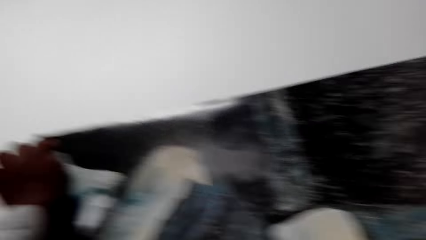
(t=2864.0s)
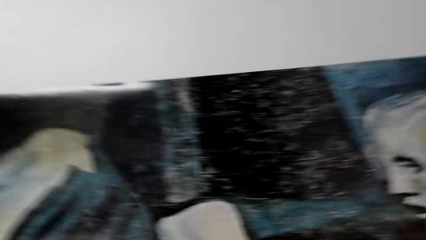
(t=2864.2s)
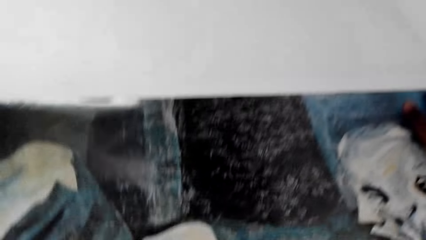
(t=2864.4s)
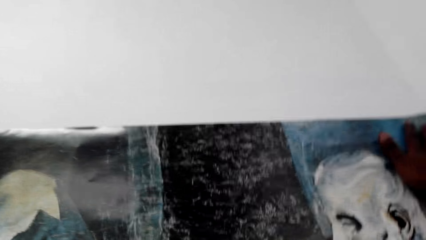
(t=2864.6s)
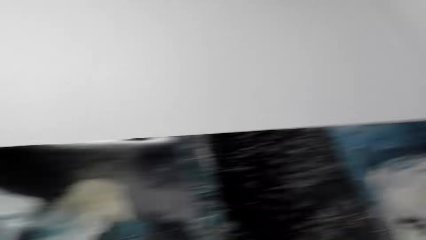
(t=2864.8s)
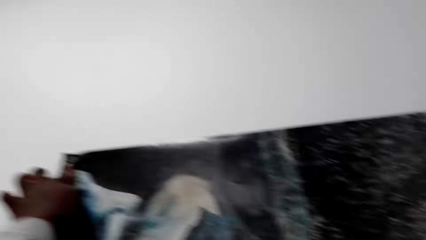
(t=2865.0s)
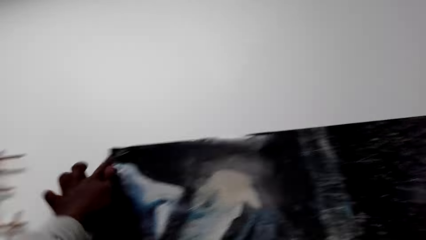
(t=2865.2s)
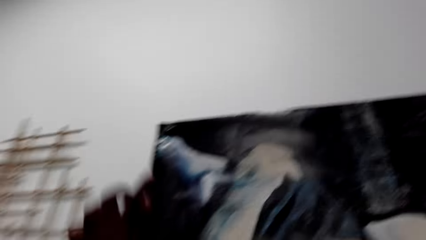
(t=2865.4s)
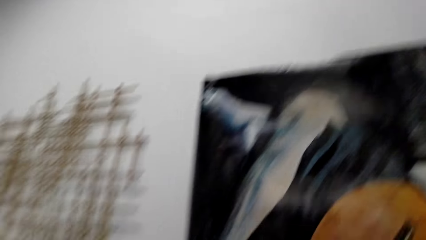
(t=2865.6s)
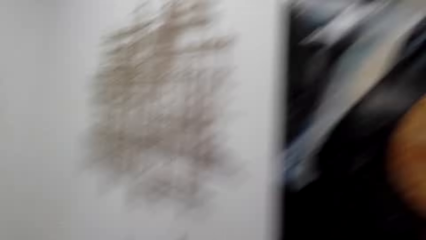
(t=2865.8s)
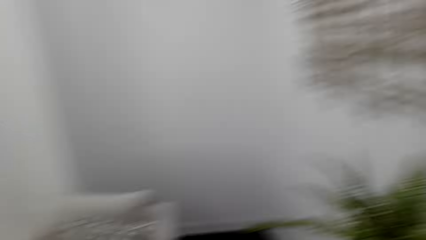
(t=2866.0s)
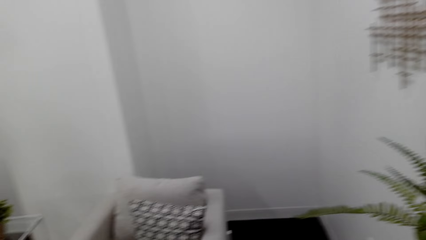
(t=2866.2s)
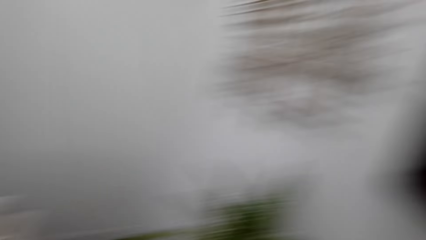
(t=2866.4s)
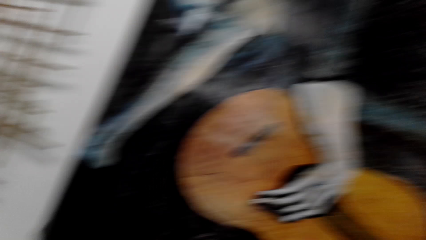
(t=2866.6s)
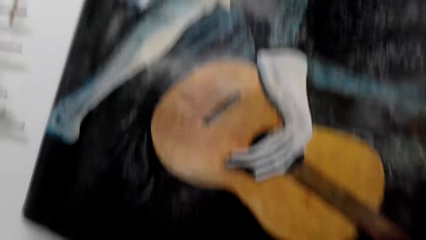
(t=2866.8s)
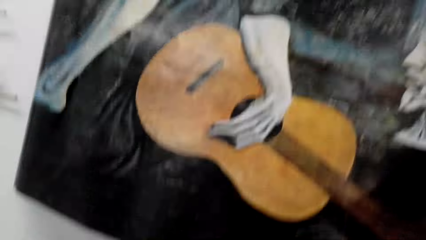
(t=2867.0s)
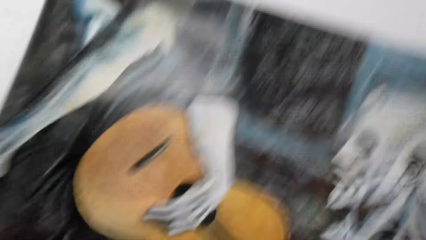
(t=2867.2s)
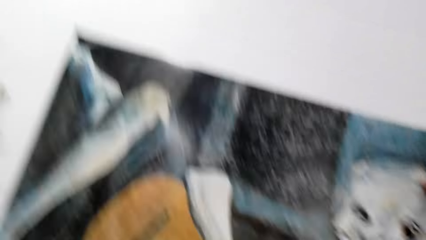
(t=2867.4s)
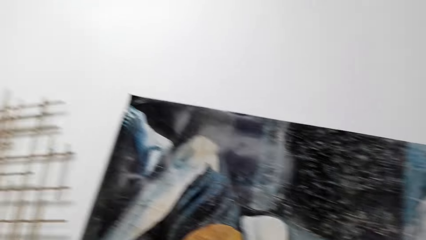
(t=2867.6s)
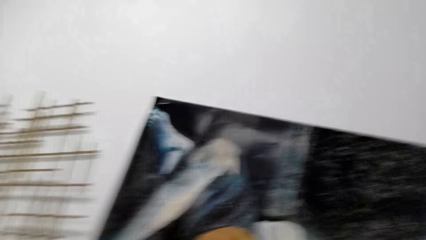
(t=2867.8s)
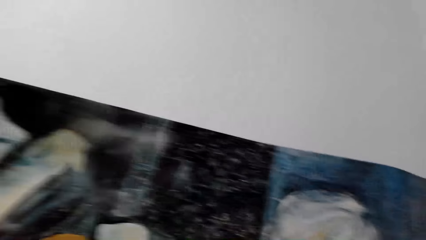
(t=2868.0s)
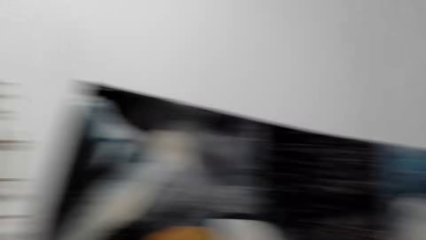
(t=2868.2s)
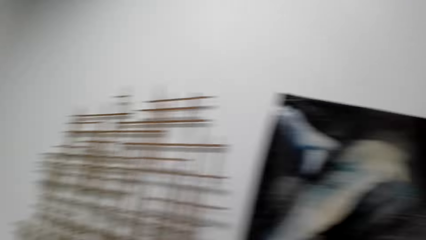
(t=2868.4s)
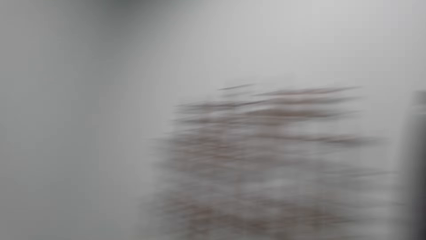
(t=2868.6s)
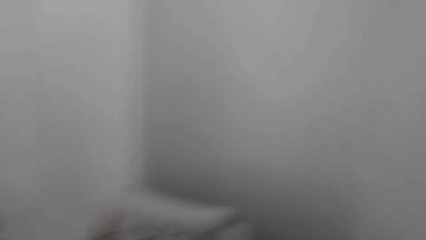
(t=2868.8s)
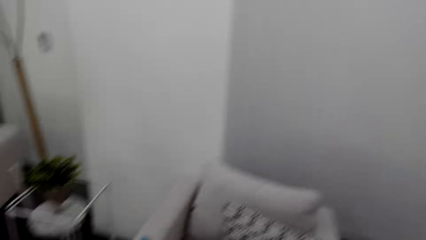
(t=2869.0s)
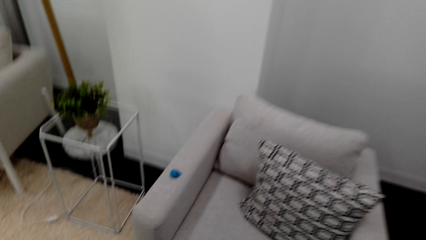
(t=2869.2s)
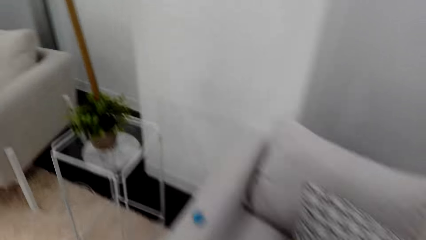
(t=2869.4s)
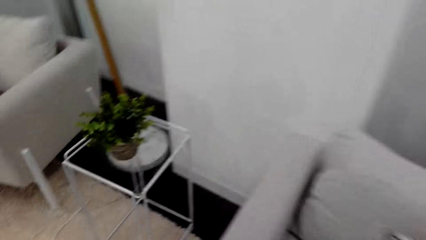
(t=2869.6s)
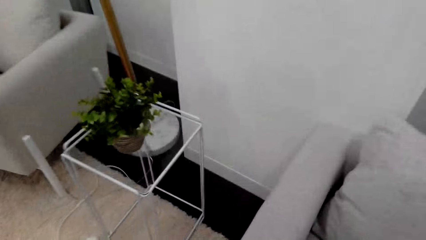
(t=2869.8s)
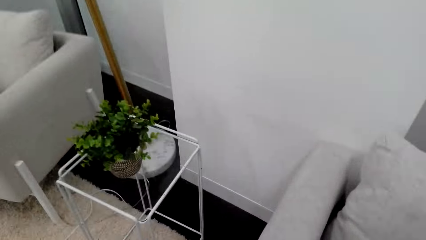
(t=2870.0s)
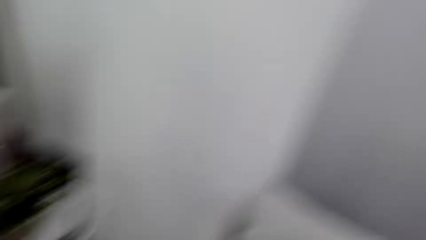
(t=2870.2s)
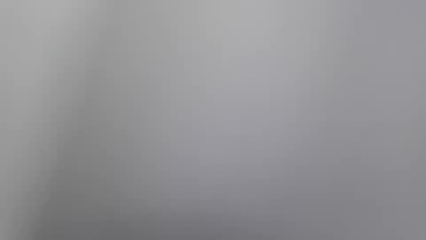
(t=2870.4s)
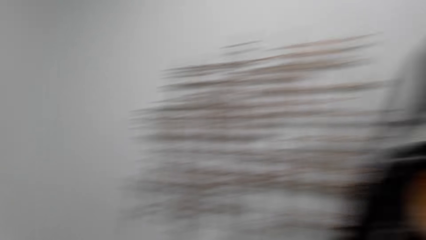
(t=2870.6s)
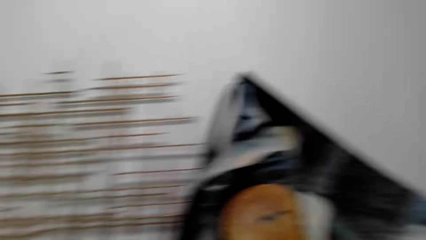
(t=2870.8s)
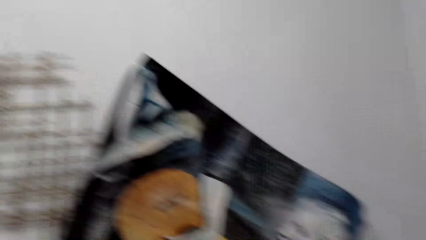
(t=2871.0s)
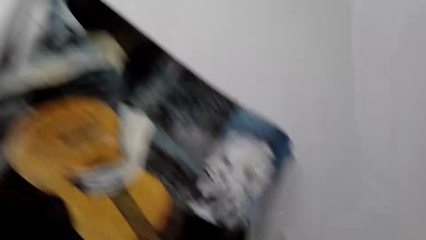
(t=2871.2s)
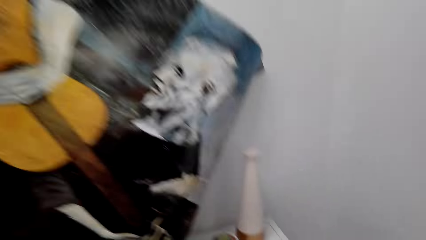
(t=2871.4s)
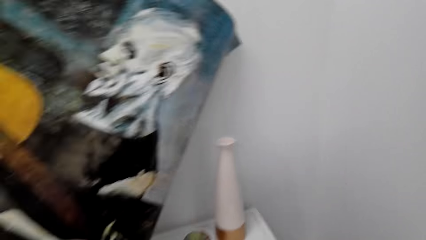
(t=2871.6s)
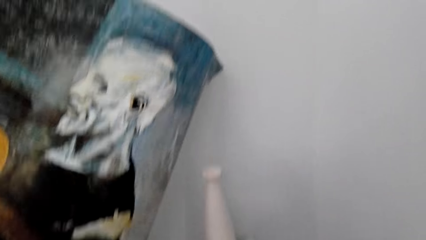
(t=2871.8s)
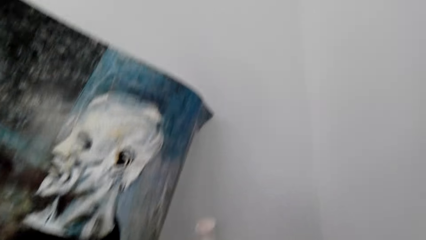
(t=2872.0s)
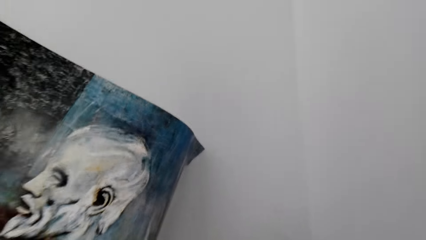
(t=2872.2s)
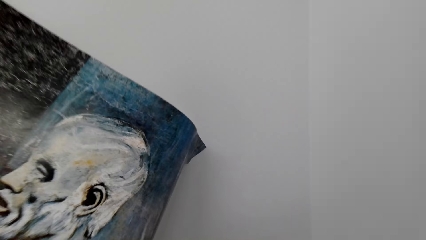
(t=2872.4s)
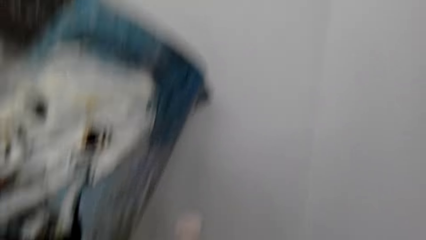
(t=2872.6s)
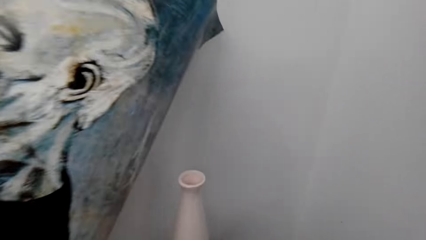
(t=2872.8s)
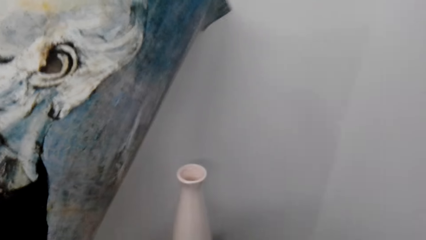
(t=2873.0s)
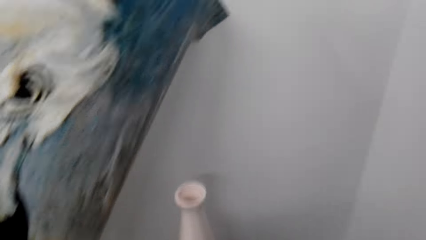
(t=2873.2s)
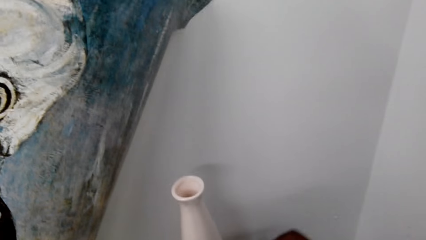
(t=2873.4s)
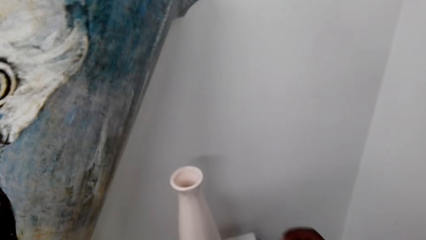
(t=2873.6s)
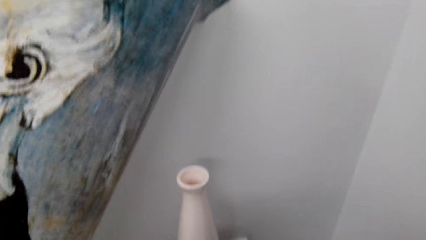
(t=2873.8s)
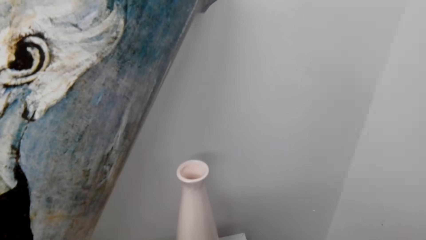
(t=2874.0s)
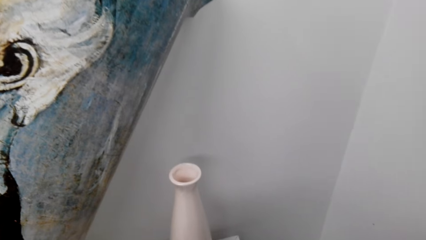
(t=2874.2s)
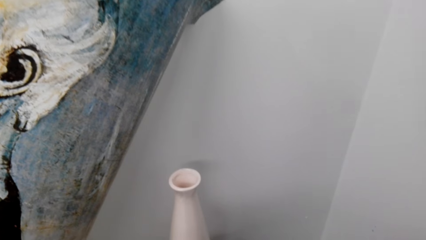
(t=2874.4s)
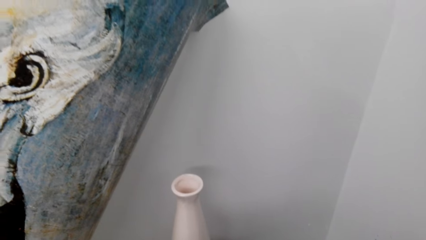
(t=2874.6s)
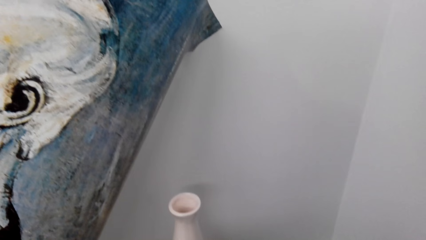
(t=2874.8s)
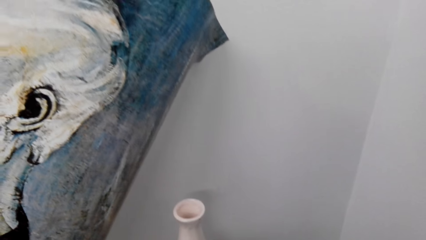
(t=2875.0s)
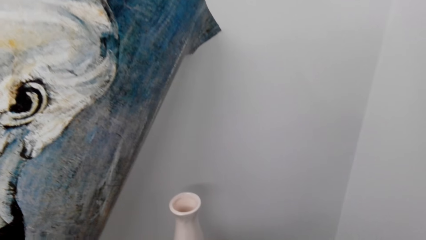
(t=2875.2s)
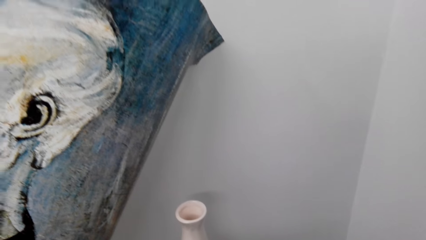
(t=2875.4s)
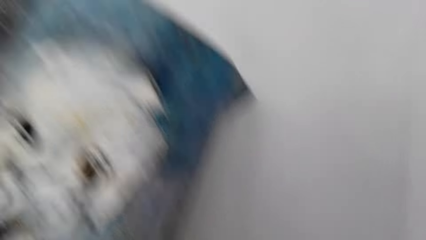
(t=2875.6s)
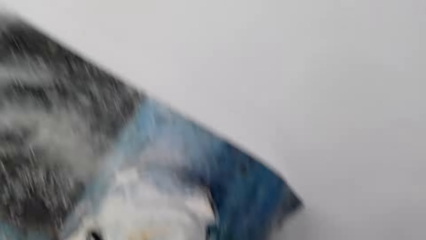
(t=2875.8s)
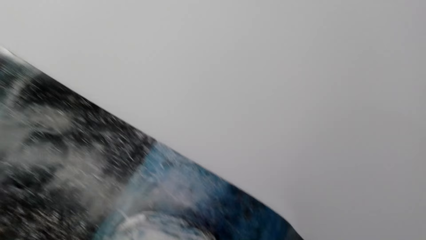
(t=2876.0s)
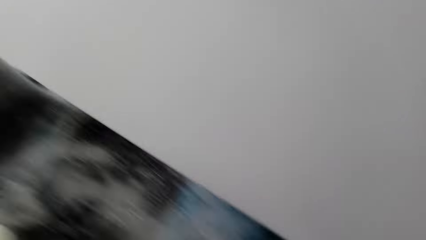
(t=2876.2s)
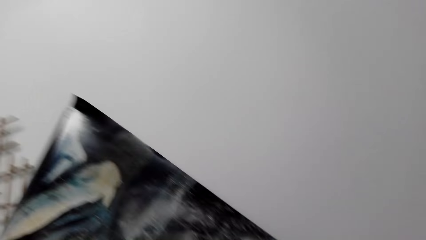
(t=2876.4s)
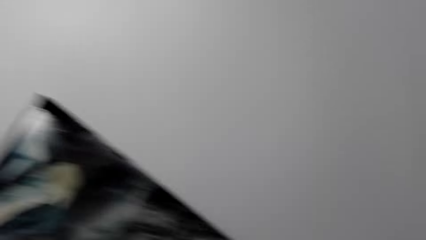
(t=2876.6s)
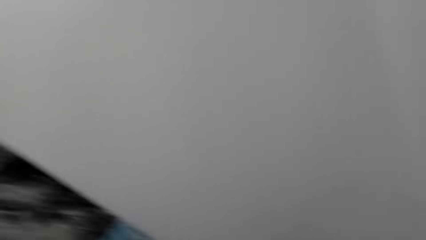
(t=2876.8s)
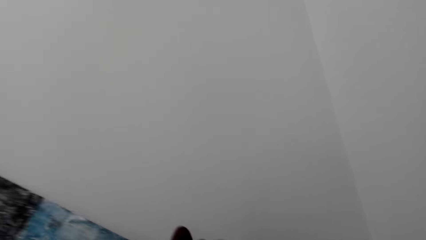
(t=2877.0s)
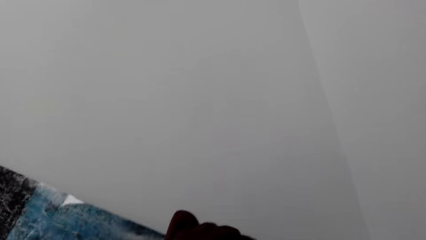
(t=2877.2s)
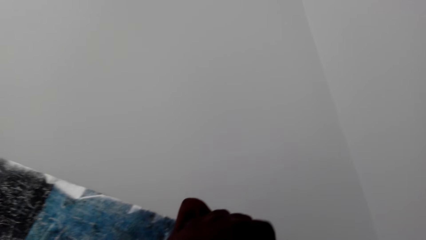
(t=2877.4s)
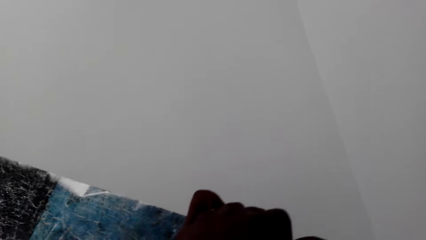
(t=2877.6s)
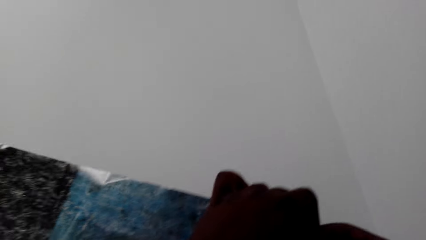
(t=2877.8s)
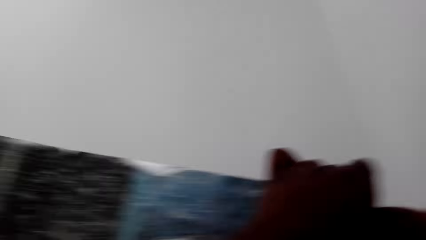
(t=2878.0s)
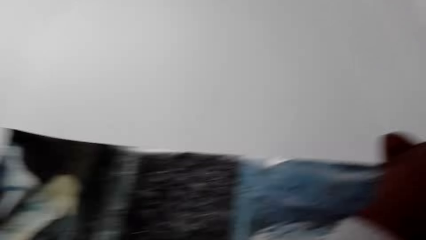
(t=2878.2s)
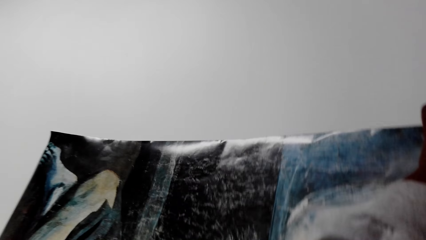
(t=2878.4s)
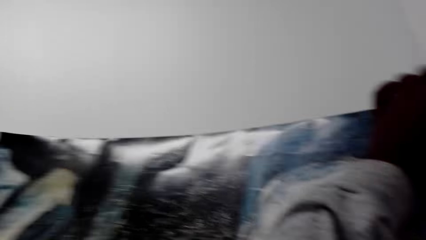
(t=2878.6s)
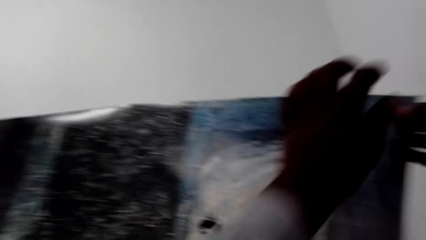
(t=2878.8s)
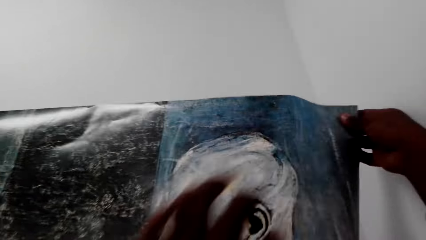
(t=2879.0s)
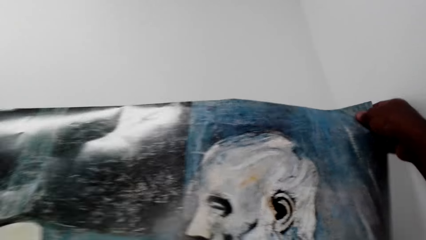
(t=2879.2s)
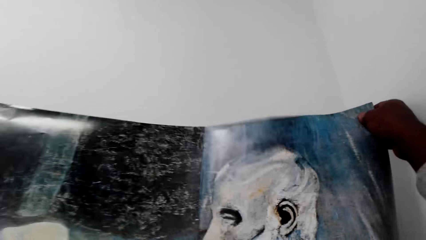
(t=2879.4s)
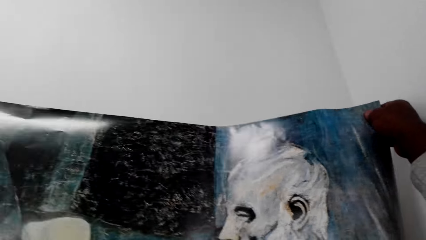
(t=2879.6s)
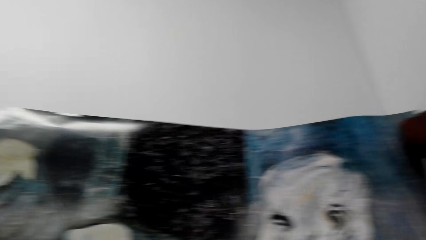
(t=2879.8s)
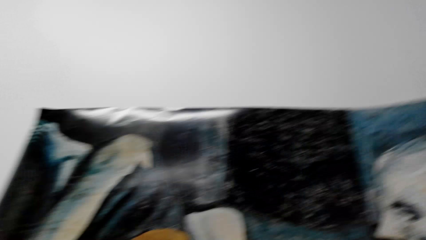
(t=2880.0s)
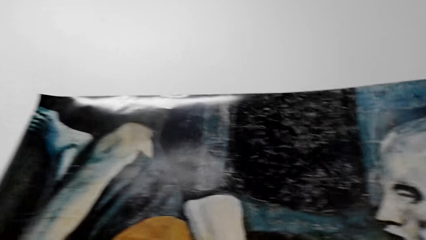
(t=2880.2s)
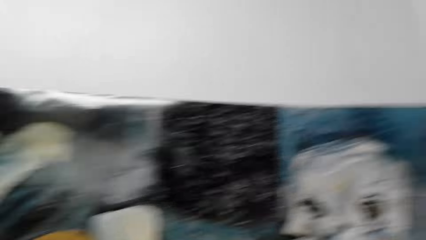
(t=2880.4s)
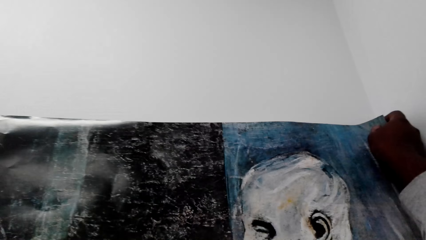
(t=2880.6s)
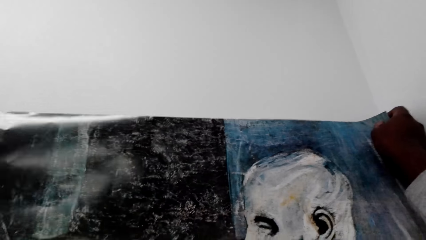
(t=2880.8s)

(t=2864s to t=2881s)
The camera wearer looks around. They pick up a tape. They put the tape on the poster.
